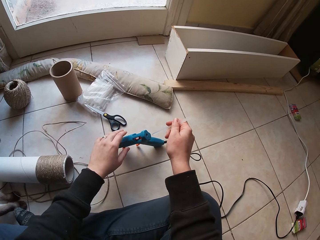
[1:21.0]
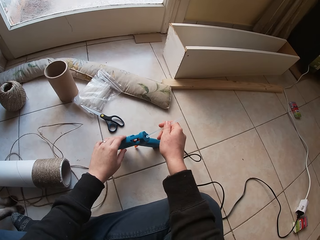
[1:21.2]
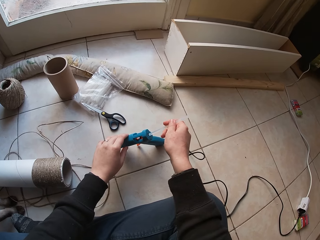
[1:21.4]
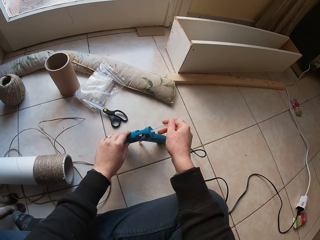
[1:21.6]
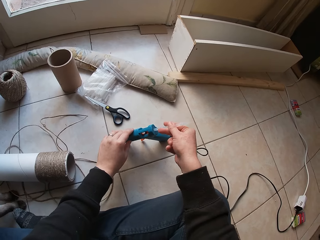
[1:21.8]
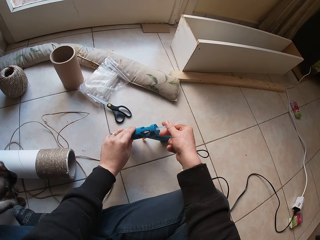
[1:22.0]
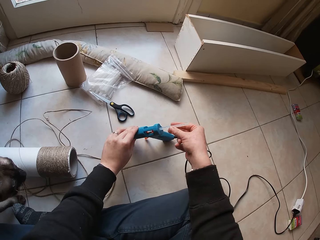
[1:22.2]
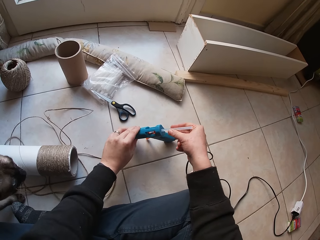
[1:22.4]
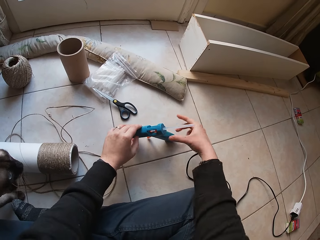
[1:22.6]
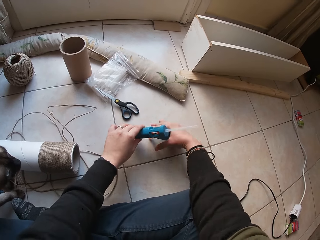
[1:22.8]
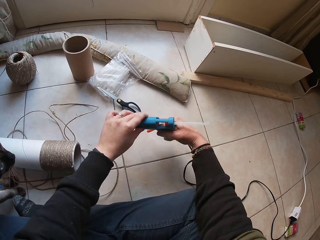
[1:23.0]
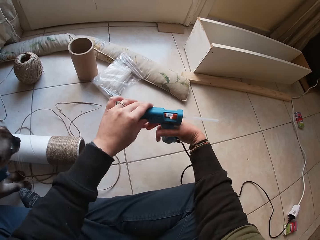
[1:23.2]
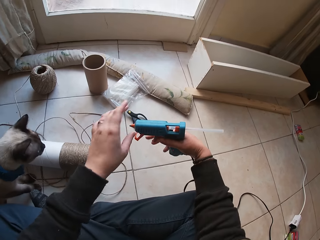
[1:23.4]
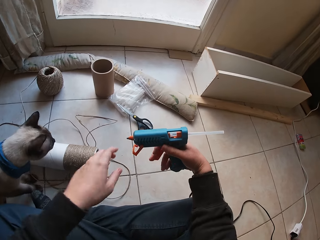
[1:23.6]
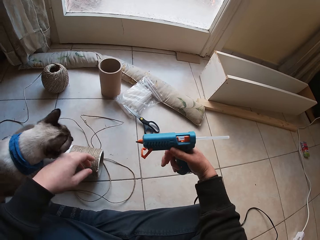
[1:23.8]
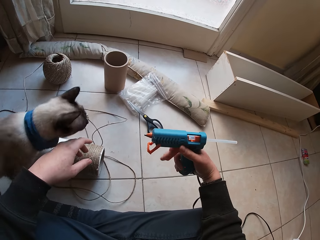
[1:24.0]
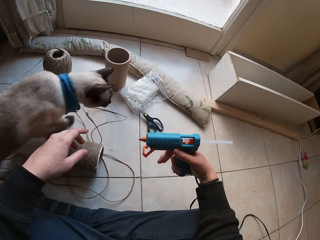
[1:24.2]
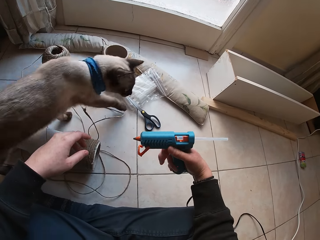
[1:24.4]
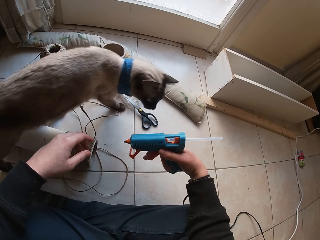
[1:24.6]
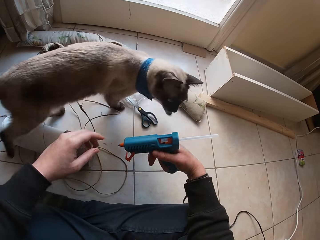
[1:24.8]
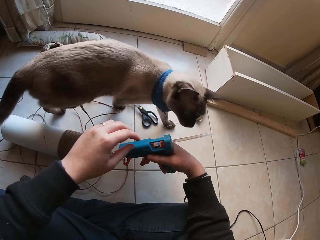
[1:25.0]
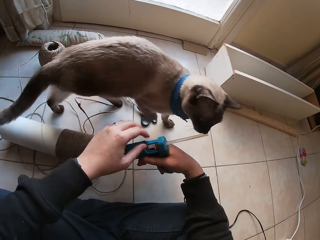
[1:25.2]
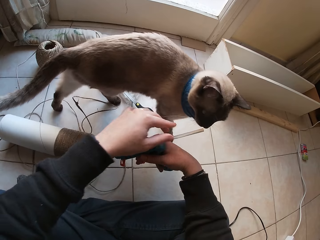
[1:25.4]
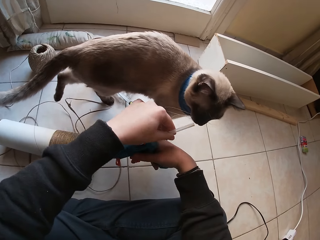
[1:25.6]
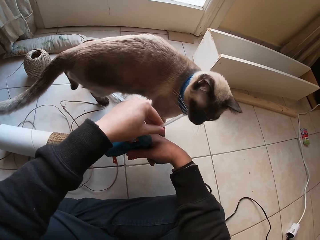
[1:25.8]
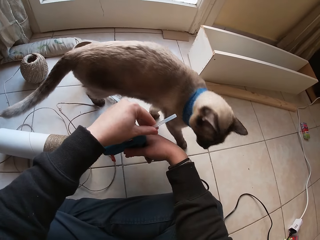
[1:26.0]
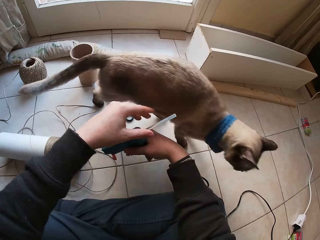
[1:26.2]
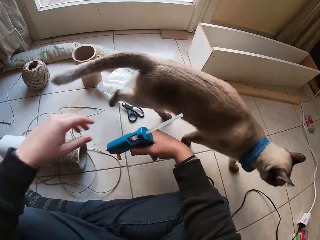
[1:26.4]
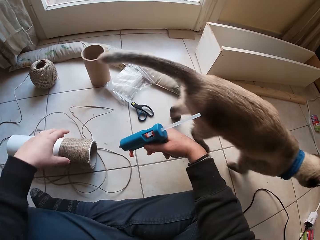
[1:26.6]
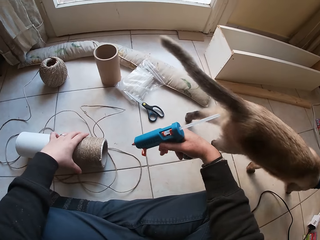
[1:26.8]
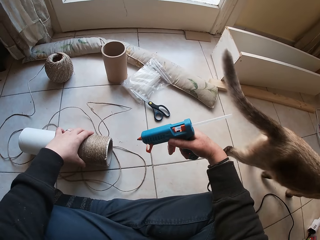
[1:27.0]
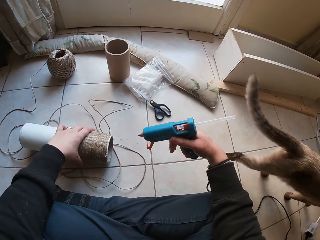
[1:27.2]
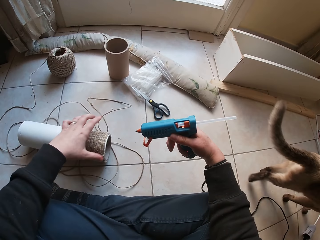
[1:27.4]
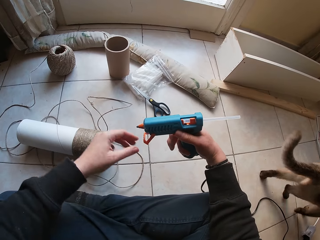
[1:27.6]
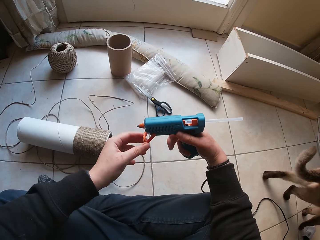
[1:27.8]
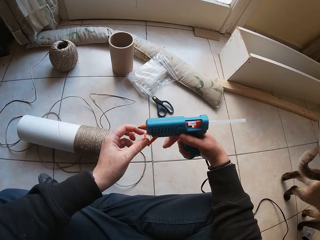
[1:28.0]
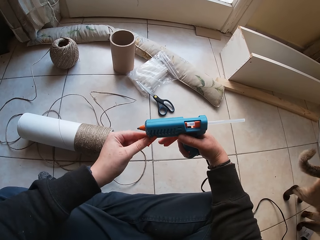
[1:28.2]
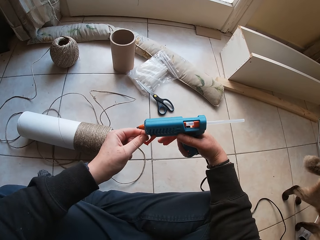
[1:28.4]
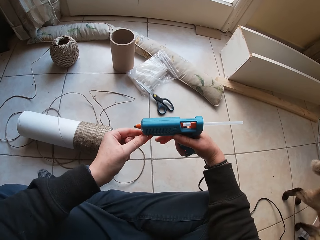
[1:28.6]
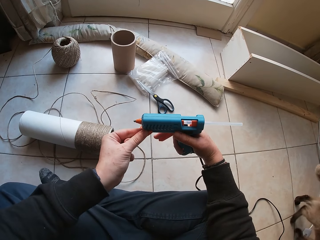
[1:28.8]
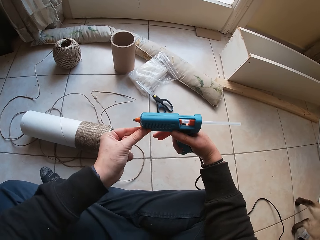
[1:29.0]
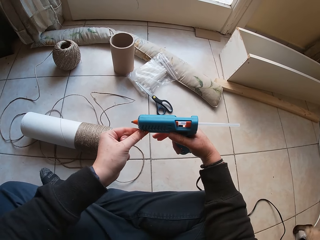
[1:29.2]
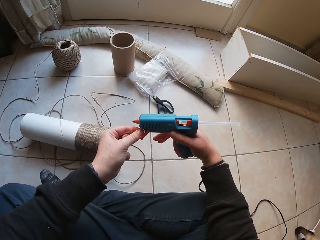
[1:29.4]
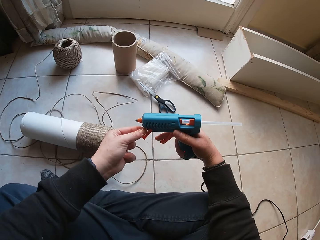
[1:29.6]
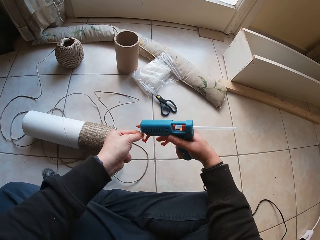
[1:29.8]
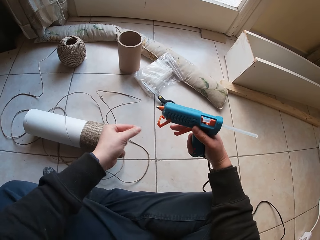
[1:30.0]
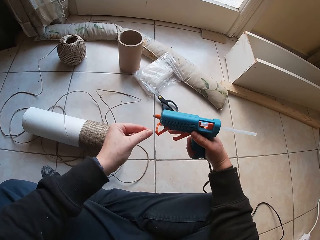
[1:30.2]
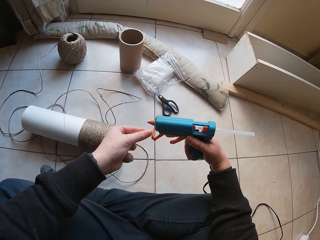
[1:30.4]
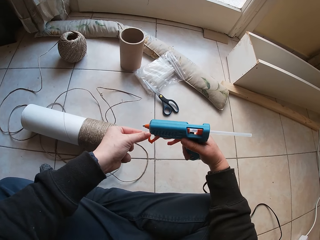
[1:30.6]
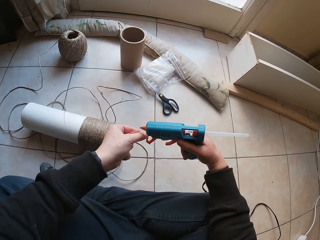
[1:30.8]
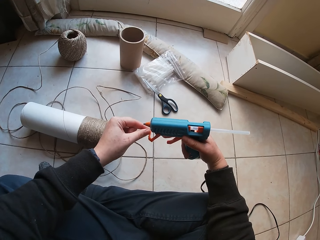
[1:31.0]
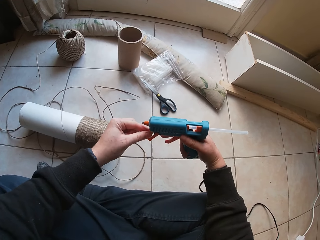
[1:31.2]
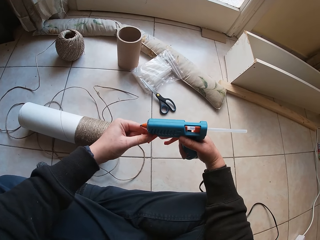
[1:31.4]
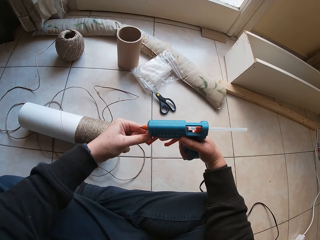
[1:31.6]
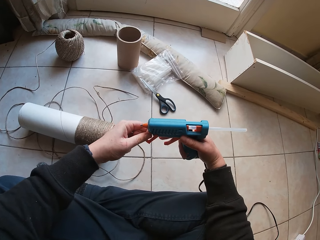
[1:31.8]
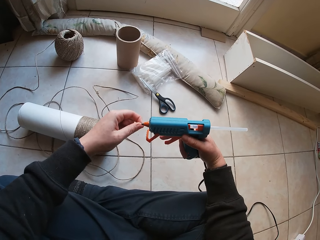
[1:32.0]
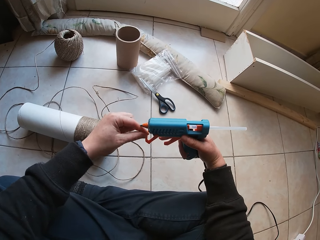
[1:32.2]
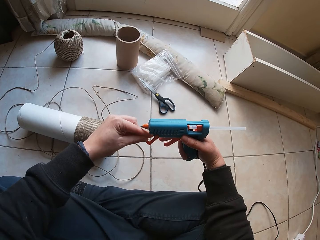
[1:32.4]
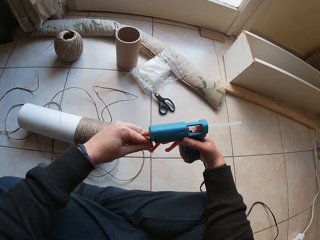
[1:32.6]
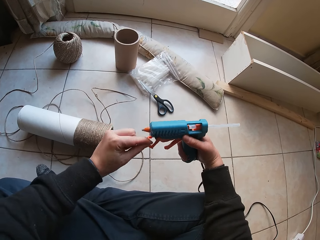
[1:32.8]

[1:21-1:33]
The camera wearer holds the glue gun on the floor with his left hand. He inserts the glue stick into the glue stick chamber of the glue gun with his right hand. He takes the glue gun from the floor with both hands. He removes his left hand from the glue gun. He presses the trigger of the glue gun with his right index and right middle fingers. The cat walks past the camera wearer. The camera wearer adjusts the glue stick with his left hand. He holds the cardboard tube on the floor with his left hand. He removes his left hand from the cardboard tube on the floor. He picks up the paper. He removes glue on the stand of the glue gun with his left hand.

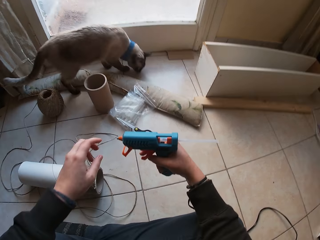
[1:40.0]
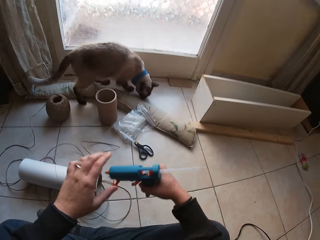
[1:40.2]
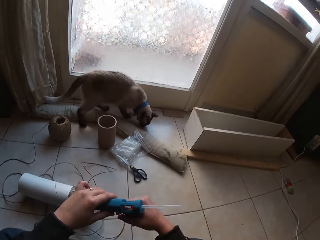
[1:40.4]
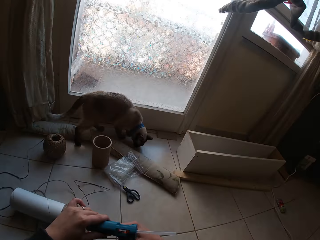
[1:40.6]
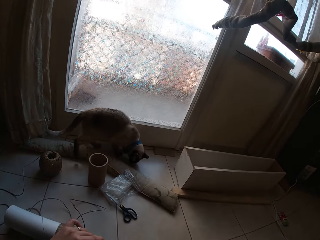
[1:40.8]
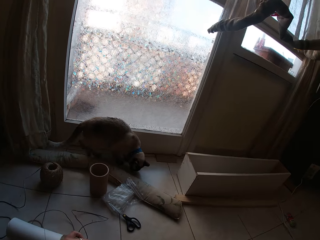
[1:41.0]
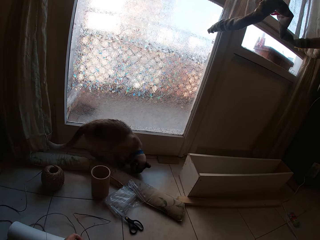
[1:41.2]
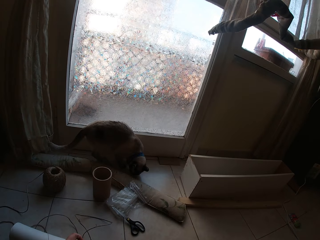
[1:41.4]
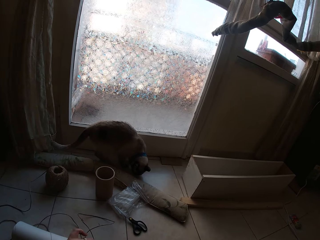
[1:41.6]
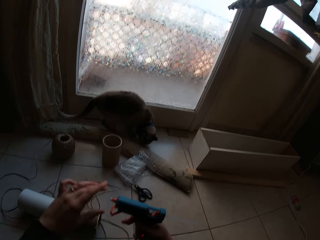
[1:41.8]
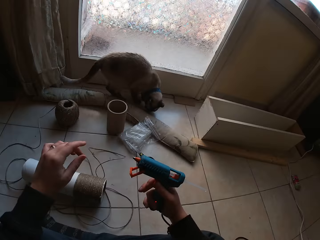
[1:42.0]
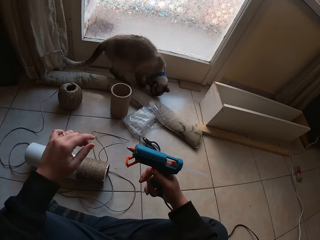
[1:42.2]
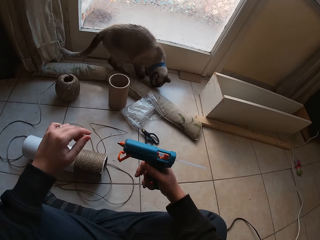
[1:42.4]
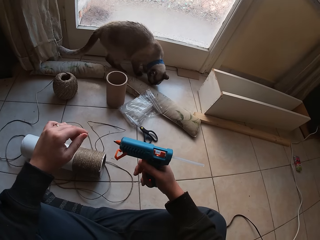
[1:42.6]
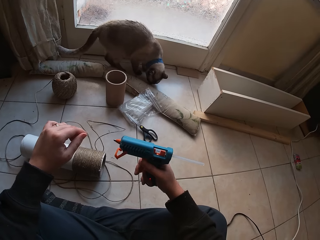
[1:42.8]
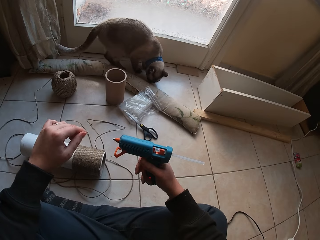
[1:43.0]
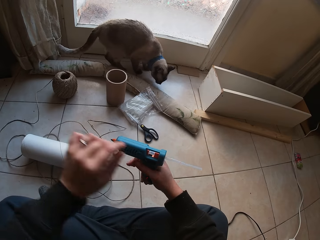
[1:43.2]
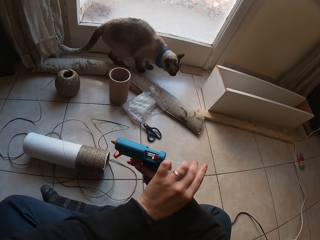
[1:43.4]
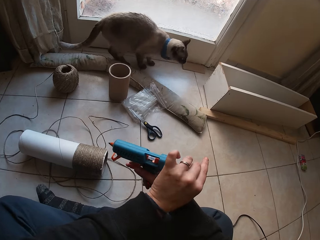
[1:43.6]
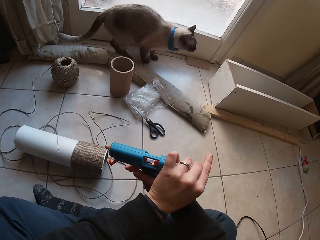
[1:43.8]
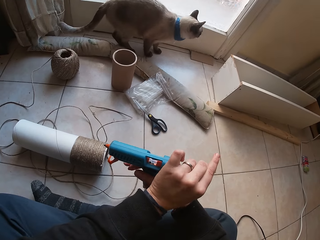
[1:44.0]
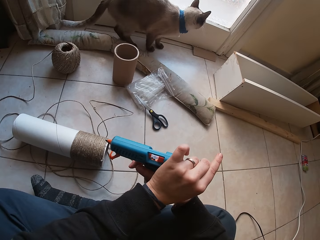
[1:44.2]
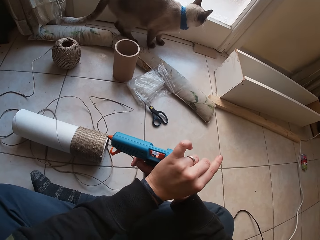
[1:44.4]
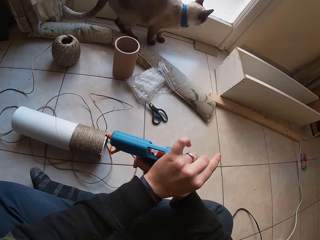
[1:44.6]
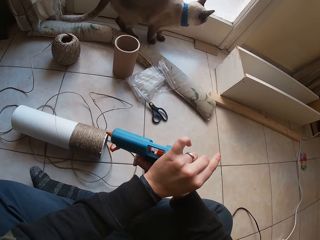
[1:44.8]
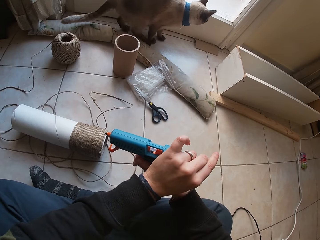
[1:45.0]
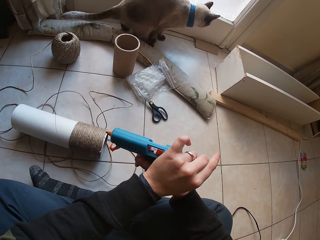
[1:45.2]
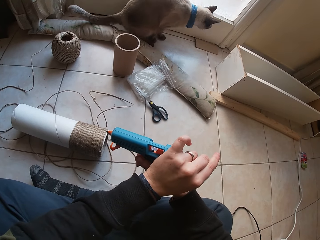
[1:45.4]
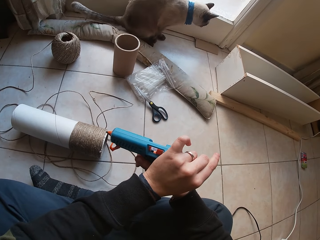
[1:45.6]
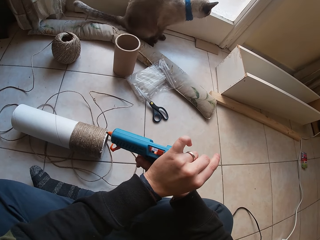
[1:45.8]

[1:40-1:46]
The camera wearer holds the glue gun with both hands. He looks around the room. He adjusts the glue stick with his left hand. He presses the trigger of the glue gun with his right index and right middle fingers.

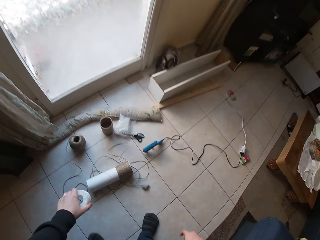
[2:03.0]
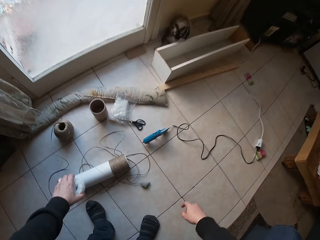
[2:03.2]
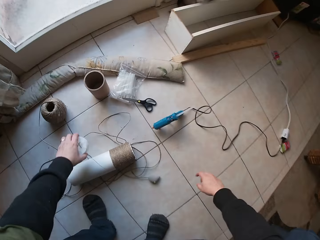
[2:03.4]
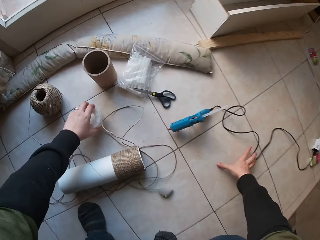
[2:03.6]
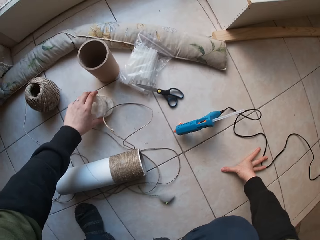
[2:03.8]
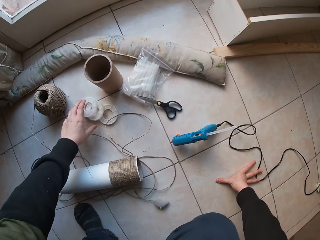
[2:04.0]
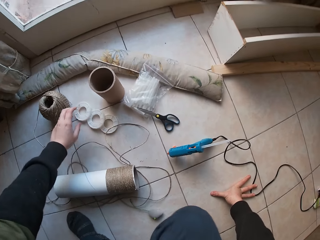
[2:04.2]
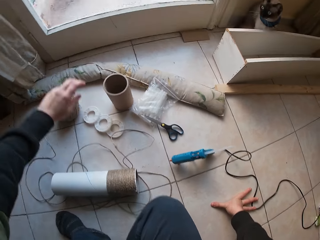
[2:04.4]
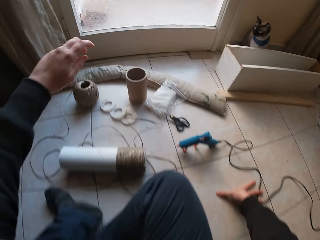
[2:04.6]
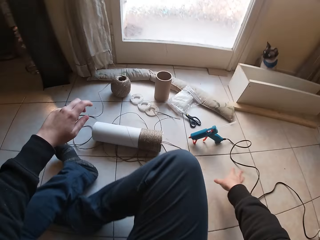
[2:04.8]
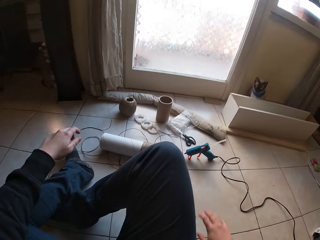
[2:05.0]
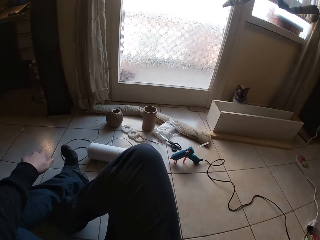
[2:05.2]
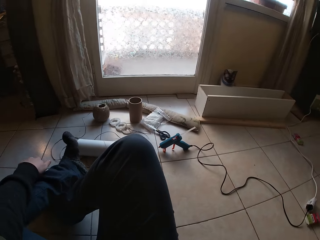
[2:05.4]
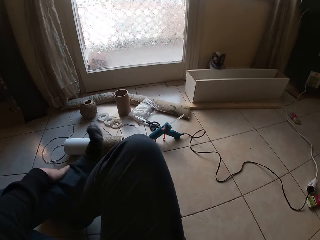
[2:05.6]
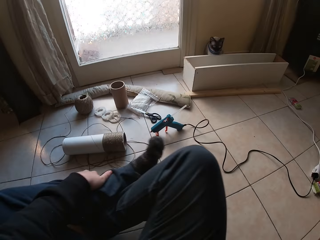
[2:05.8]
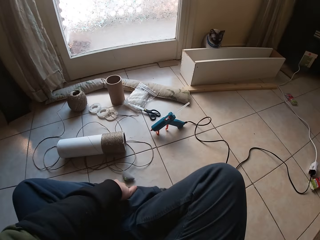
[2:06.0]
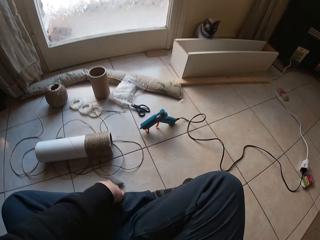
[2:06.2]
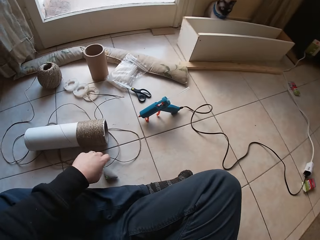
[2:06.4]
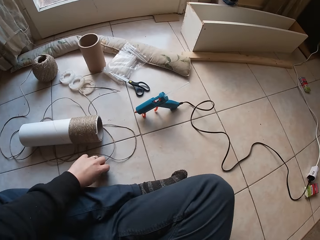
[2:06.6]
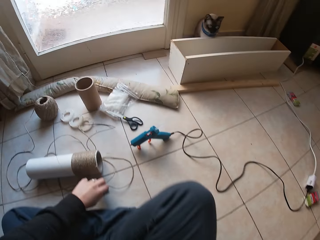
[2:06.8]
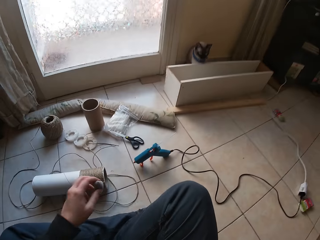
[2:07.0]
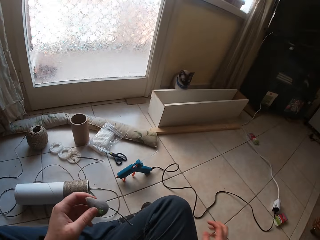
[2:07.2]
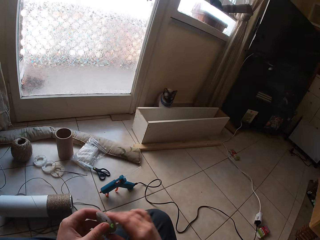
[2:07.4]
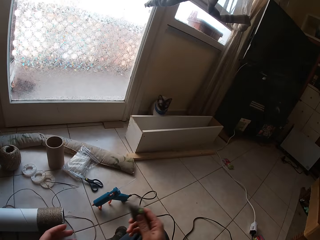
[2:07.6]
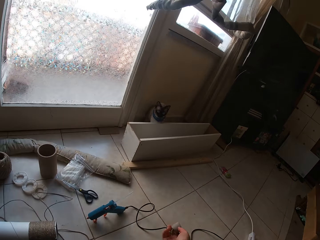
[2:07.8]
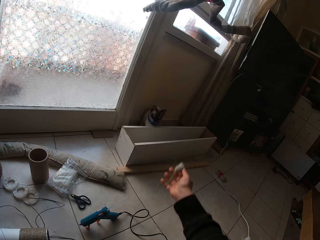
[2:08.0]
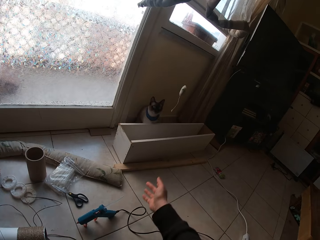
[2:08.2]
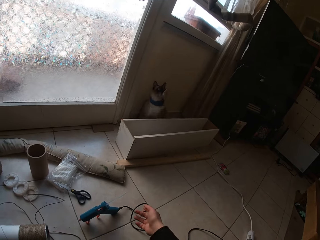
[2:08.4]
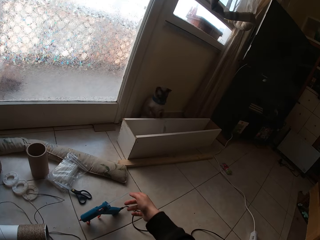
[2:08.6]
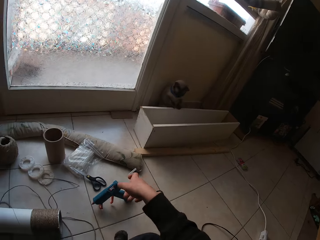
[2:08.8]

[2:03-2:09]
The camera wearer drops the plastic reels on the floor with his left hand. He sits down on the floor. He takes a toy on the floor with his left hand. He passes the toy in his left hand to his right hand. He throws the toy to the cat with his right hand.
